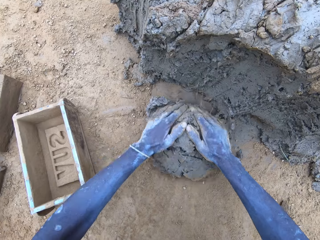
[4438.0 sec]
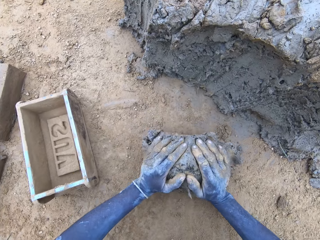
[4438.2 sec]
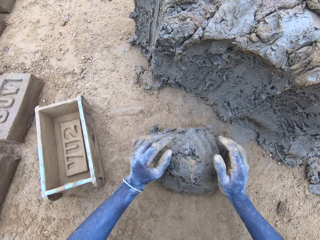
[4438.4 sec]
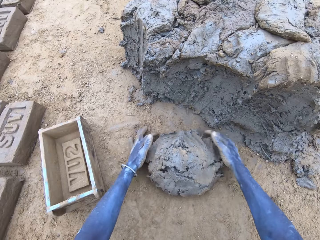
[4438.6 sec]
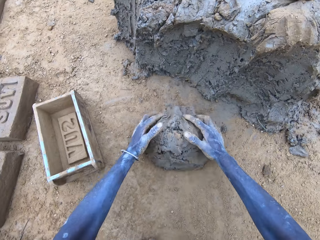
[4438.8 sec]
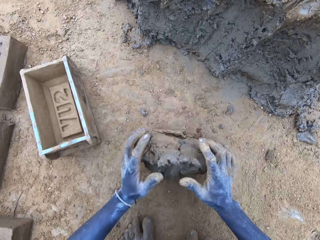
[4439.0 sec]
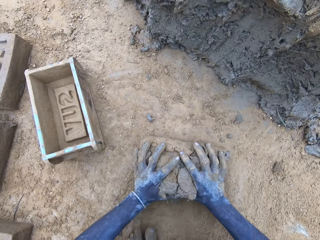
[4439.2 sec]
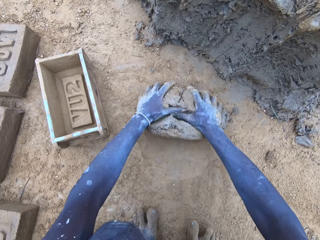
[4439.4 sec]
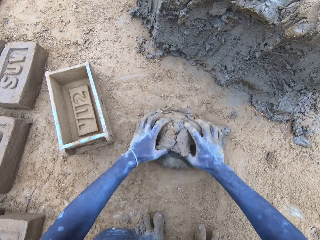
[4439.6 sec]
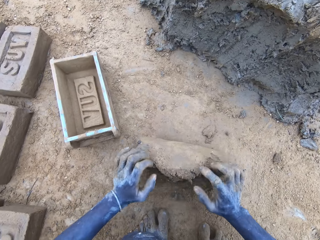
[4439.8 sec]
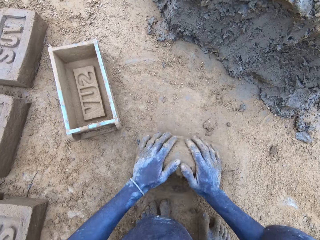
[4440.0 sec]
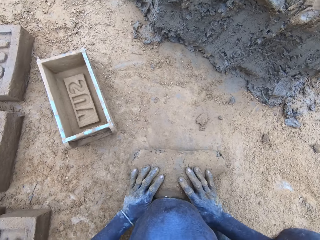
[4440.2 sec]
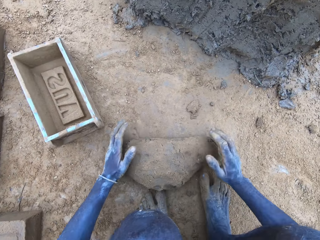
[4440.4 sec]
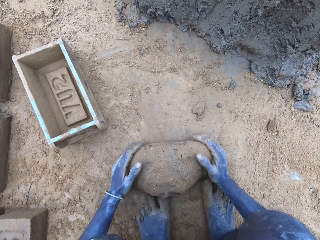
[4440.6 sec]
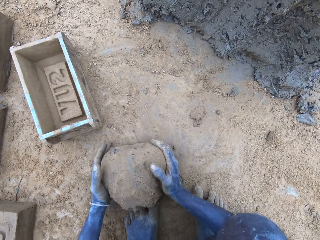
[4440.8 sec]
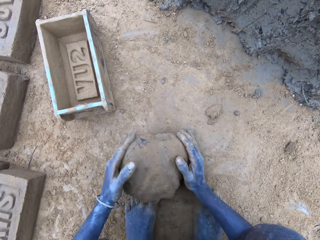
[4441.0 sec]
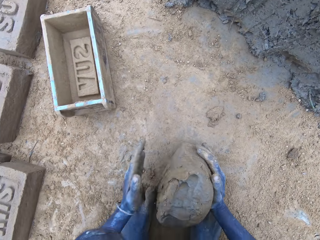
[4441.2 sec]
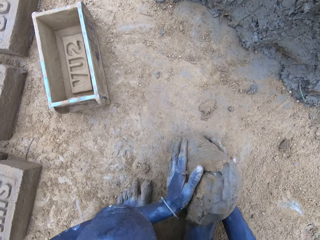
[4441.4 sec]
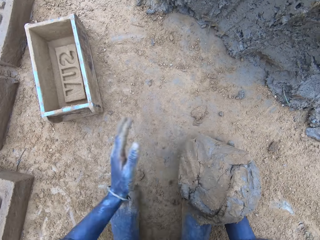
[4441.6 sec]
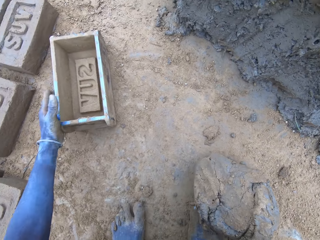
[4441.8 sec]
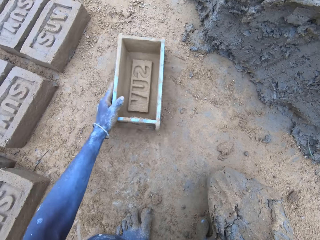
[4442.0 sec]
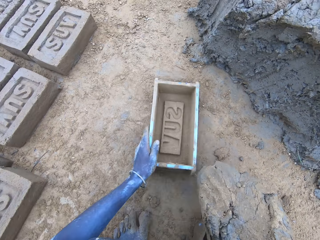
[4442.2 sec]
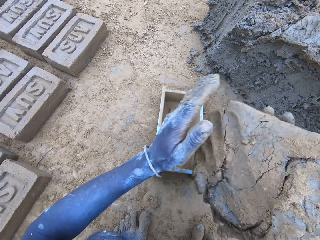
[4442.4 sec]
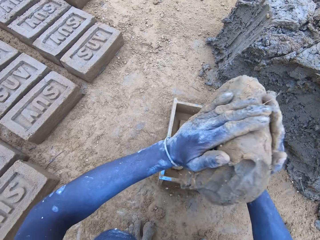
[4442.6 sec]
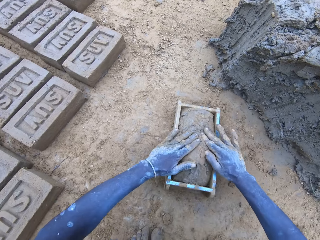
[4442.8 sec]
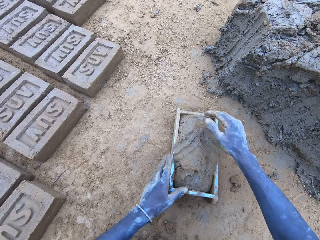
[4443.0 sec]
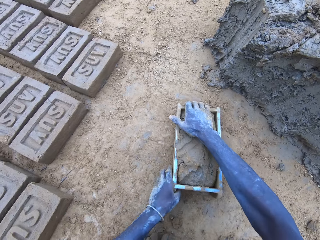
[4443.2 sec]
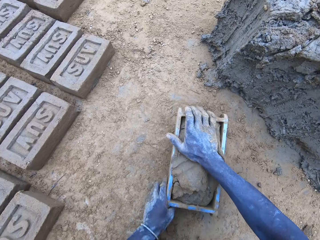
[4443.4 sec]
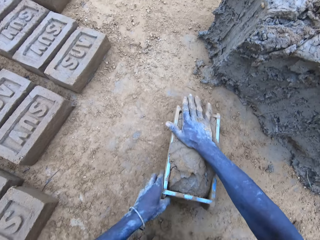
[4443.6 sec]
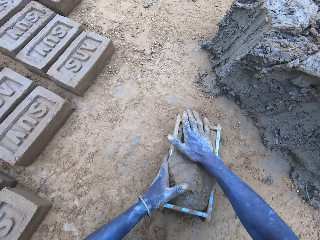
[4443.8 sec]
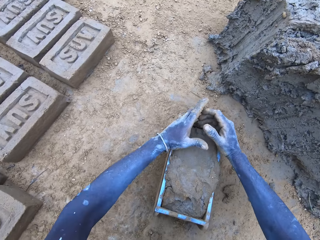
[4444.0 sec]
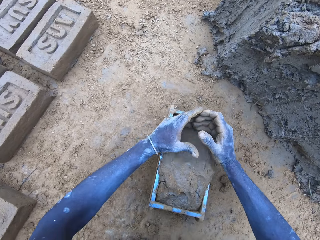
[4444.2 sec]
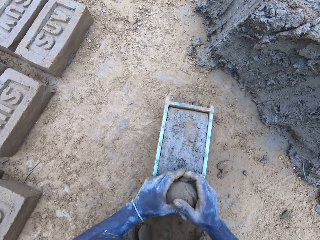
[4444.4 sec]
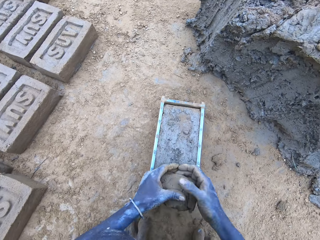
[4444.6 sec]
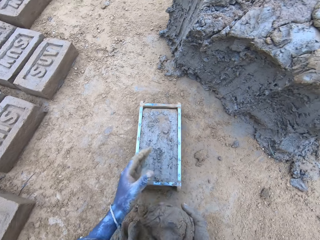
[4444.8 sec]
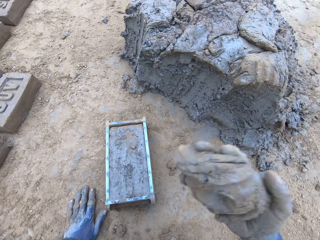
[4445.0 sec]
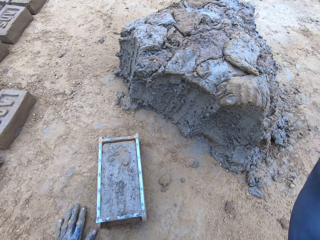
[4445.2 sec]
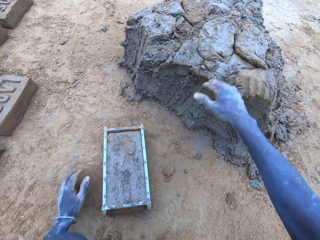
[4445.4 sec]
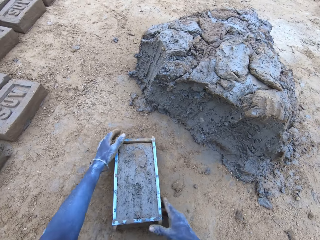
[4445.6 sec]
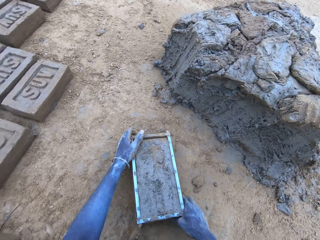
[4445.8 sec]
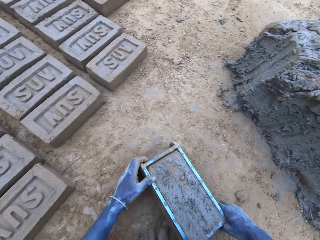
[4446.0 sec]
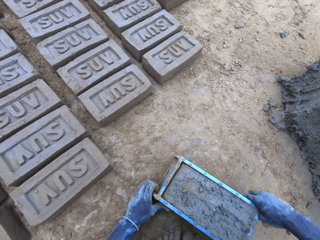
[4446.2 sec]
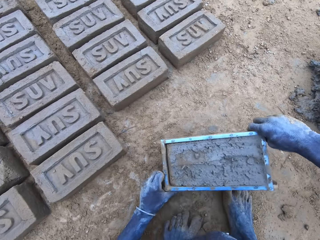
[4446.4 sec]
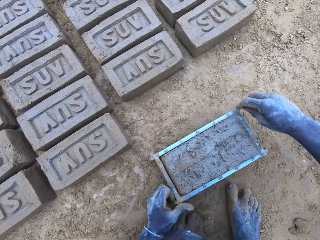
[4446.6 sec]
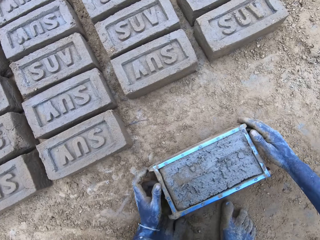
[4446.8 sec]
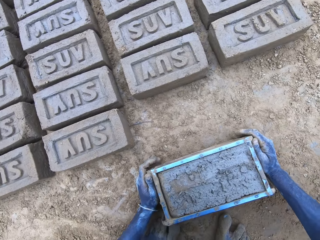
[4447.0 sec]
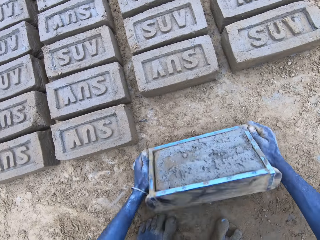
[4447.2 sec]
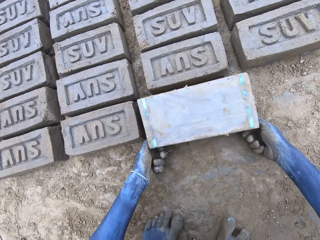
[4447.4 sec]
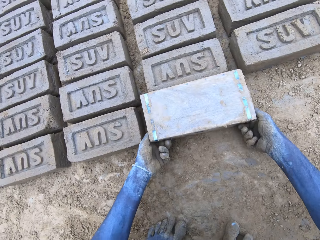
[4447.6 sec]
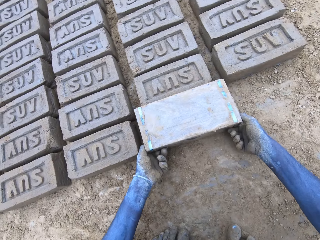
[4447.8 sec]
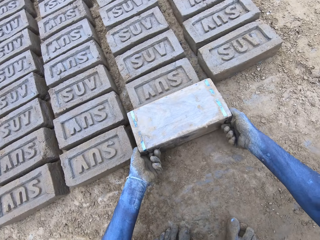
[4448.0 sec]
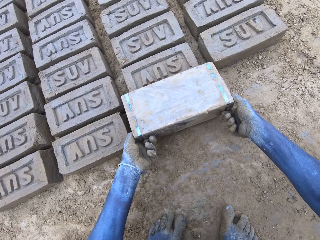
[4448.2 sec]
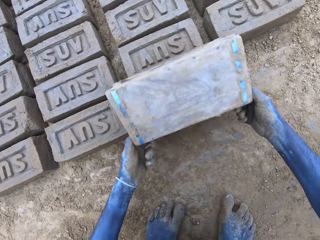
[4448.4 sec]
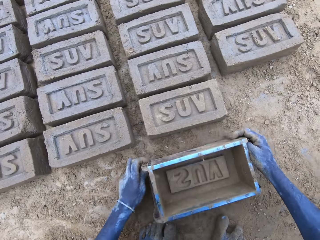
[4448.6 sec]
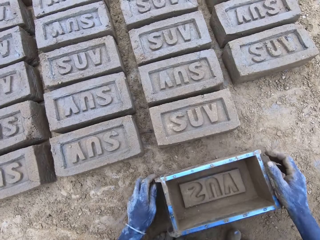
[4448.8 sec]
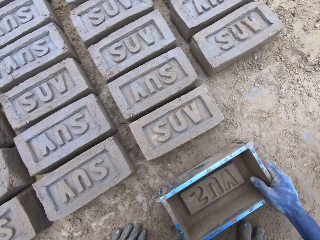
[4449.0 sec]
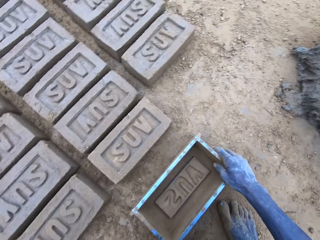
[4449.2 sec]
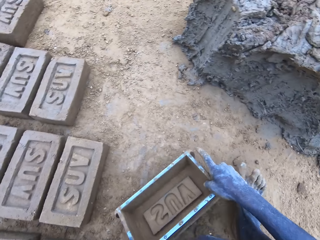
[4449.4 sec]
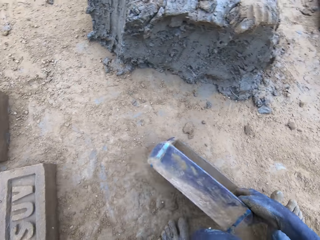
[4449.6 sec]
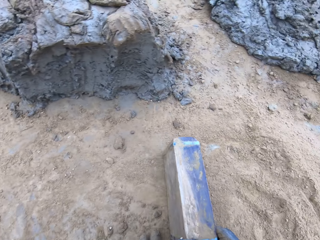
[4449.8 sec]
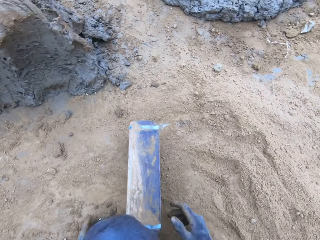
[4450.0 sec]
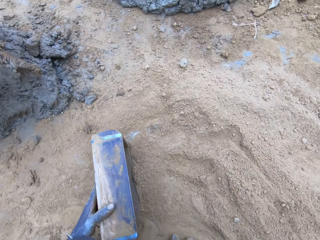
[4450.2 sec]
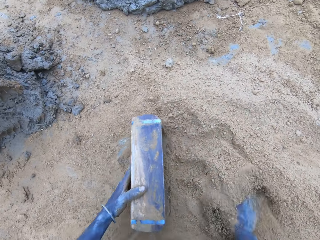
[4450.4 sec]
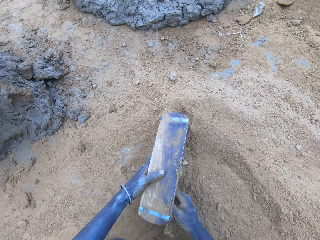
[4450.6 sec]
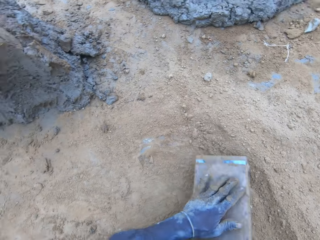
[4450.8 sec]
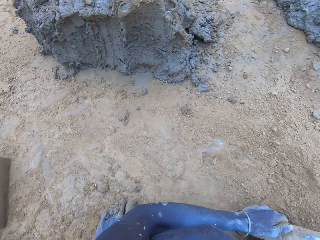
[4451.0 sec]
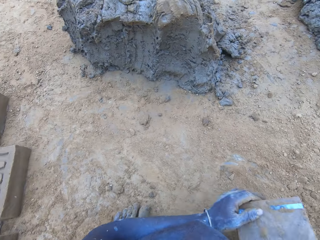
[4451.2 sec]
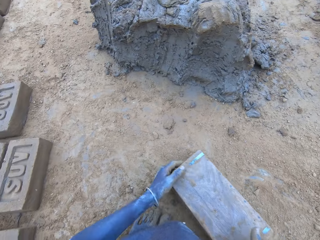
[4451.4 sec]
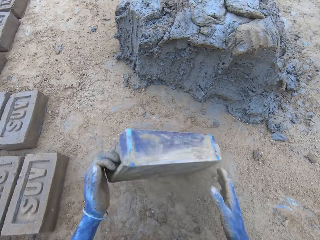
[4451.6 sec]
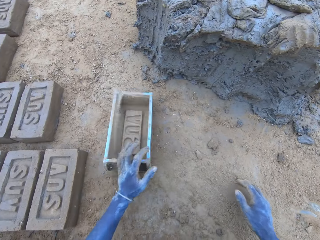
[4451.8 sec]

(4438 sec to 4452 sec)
The camera wearer molds the mud. They roll the mud on the sand. They pull the mold box. They put the mud in the mold box. They press the mud in the mold box. They reduce the mud and drop it. They scrape the surplus mud from the mold box. They stick the mud to the mud. They lift up the mold box. They hit the mold box on the ground. They put the brick on the ground. They turn upside down the mold box. They remove the mold box from the brick. They put the mold box on the ground. They drag the mold box on the ground. They sprinkle sand into the mold box.

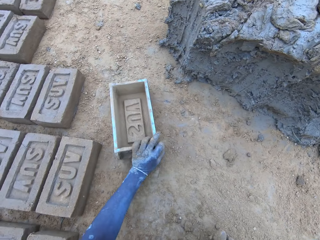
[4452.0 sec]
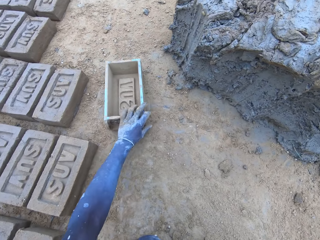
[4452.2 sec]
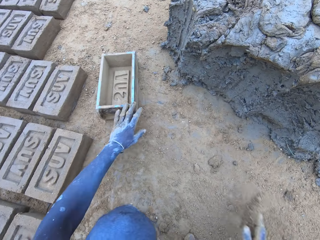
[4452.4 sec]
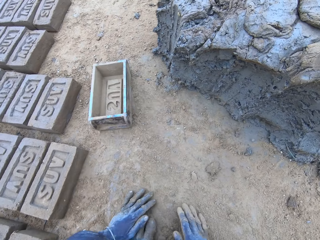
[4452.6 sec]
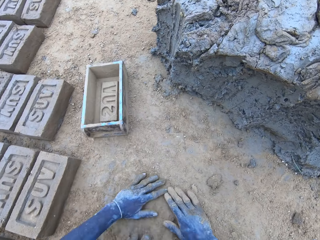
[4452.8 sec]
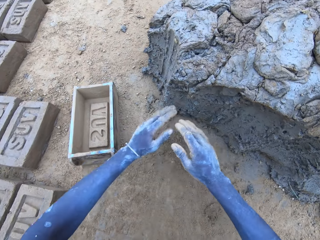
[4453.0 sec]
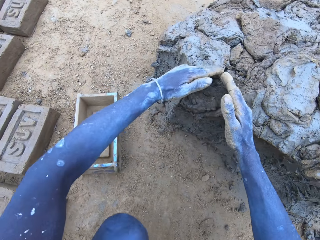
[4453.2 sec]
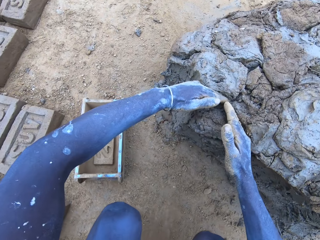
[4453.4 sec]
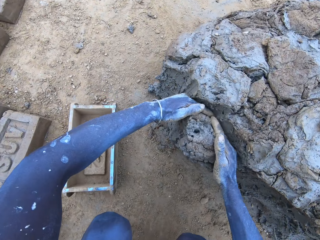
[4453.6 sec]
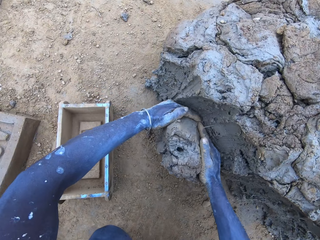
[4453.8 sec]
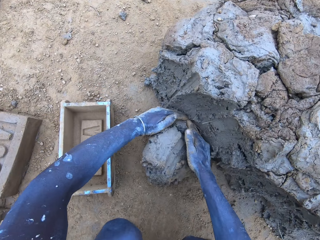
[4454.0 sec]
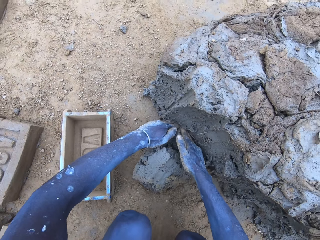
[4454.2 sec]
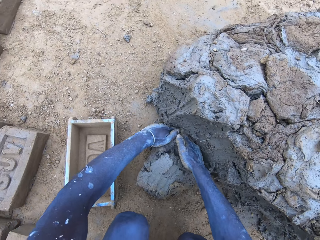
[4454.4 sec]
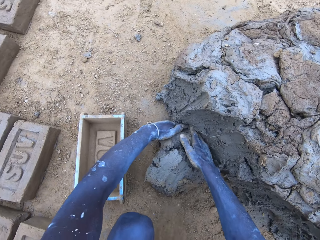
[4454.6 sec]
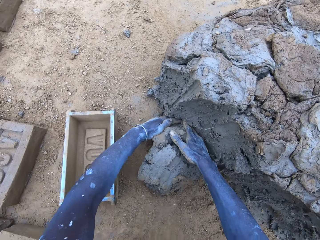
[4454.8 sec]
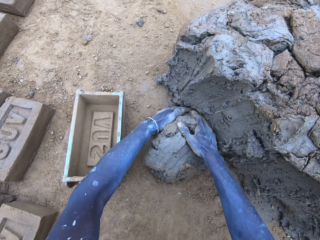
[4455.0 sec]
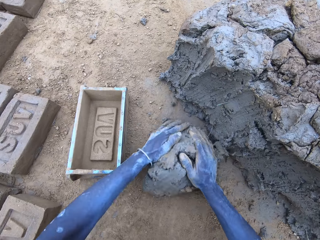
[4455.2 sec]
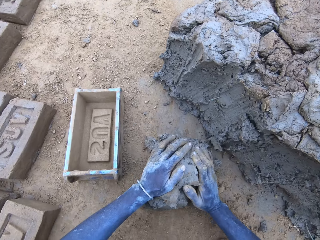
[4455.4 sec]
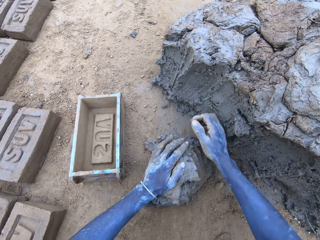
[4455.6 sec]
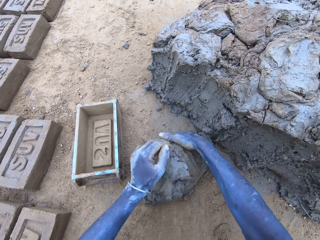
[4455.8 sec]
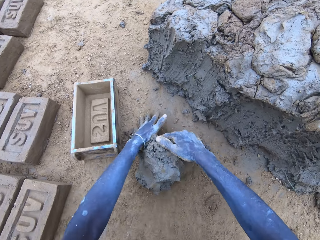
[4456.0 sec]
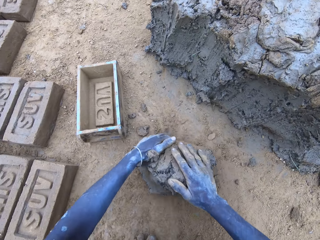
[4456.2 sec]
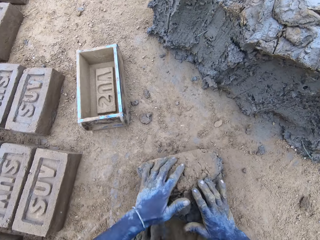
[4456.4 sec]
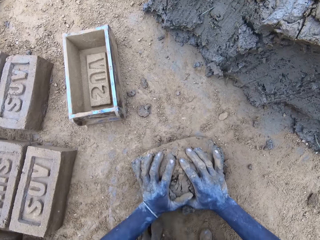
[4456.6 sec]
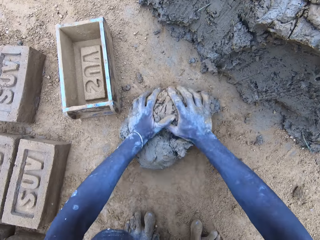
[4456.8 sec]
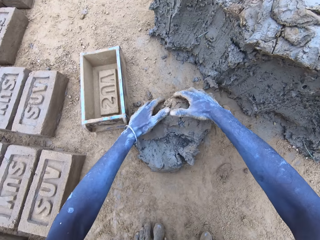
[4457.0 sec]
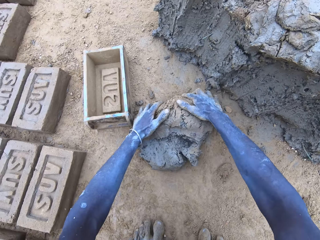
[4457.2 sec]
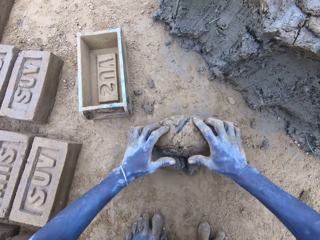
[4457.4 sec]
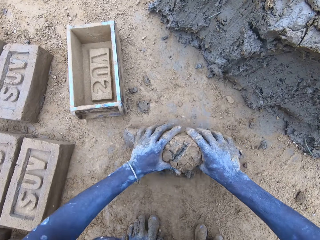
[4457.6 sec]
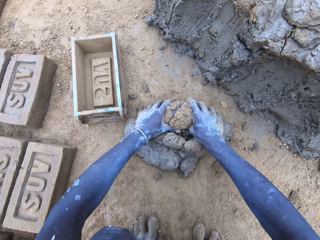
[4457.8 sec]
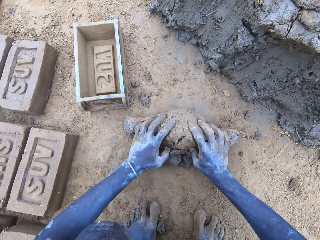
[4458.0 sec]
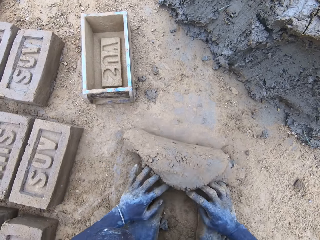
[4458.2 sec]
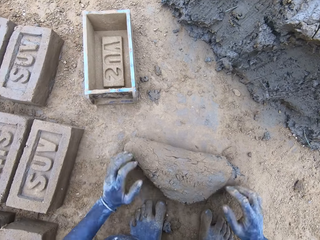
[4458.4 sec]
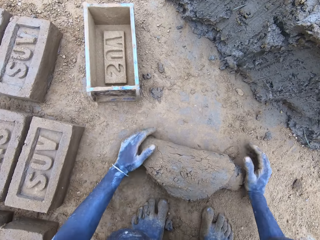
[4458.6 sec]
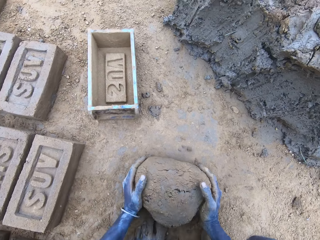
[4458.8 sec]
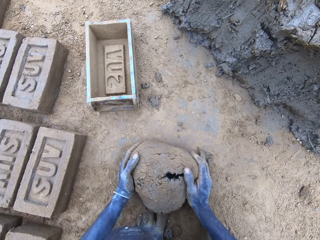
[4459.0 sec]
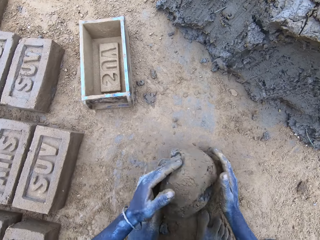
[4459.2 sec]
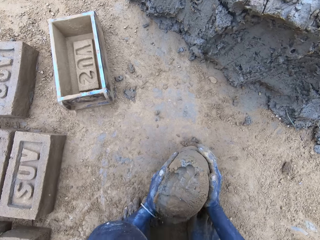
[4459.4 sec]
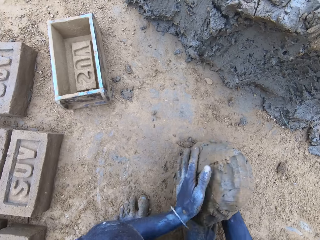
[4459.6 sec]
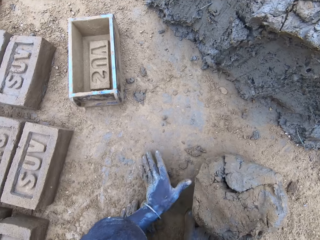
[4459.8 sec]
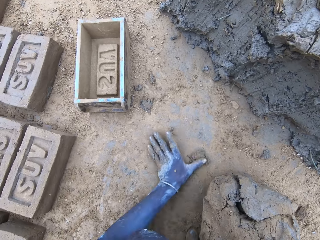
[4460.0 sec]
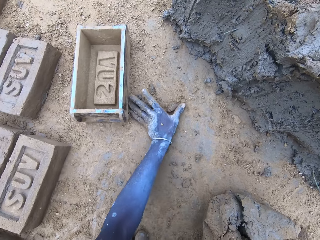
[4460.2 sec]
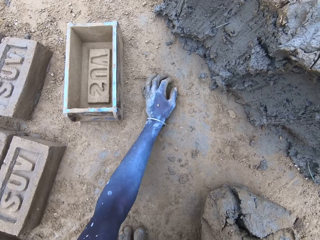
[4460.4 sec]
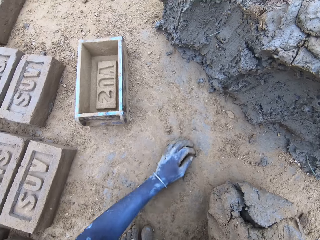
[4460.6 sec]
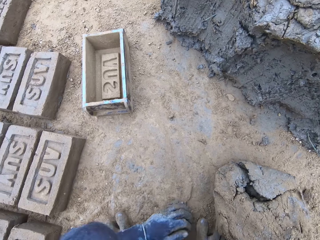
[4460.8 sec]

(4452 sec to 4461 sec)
The camera wearer puts the mold box on the ground. They spread the sand with the hands. They cut the mud. They scrape mud. They mold the mud. They roll the mud on the sand.
